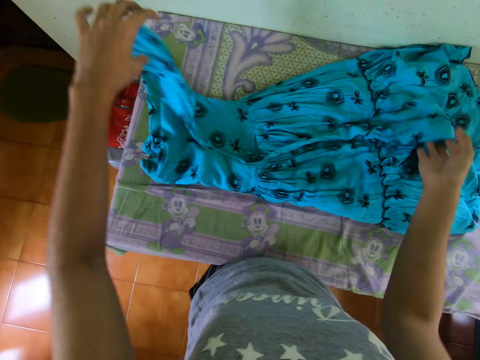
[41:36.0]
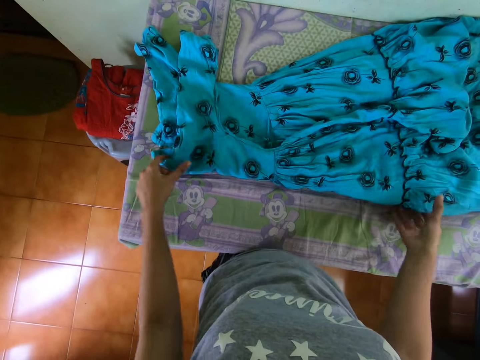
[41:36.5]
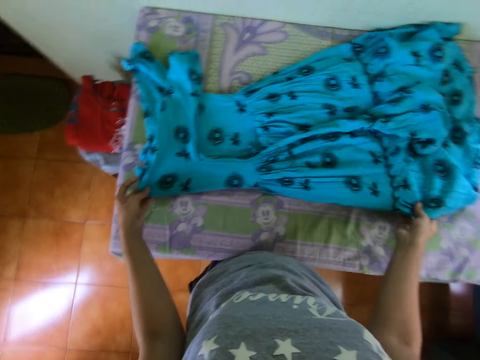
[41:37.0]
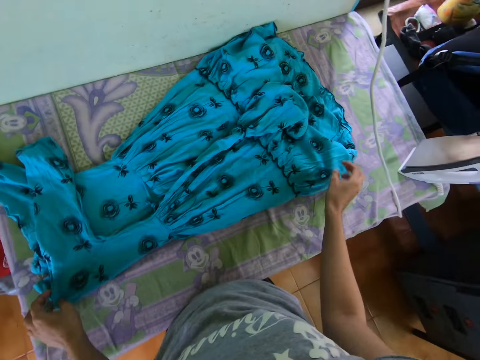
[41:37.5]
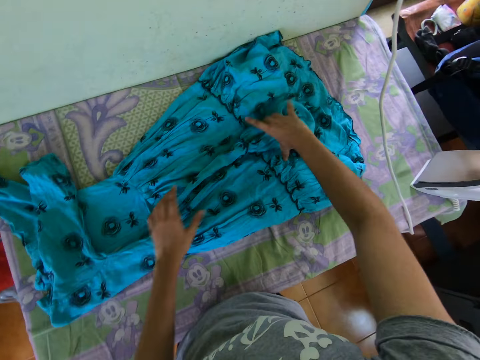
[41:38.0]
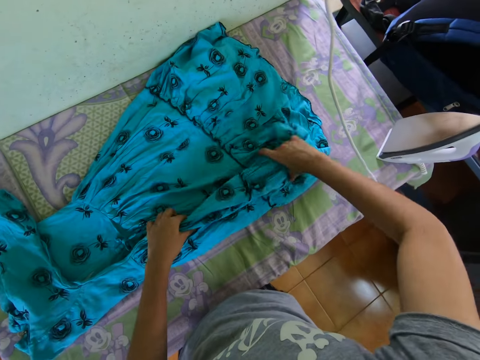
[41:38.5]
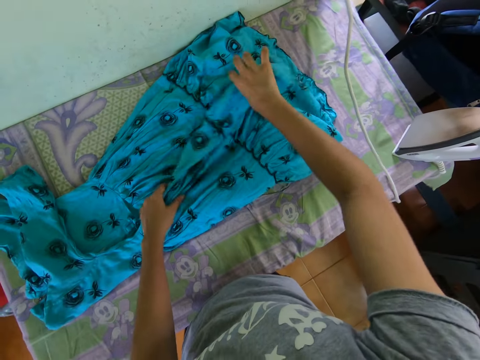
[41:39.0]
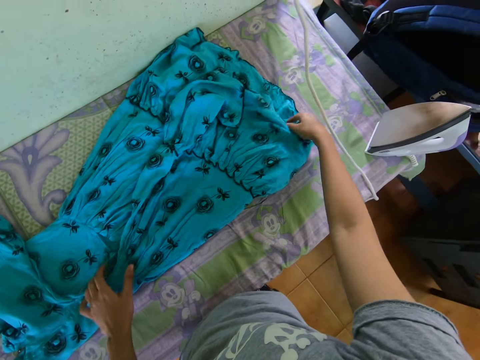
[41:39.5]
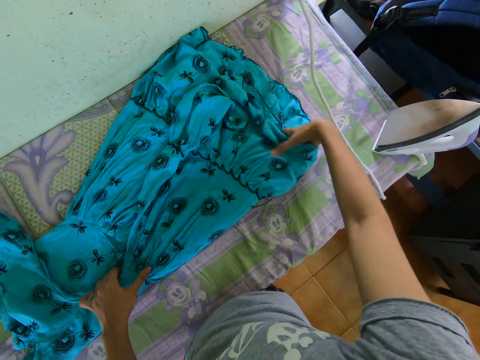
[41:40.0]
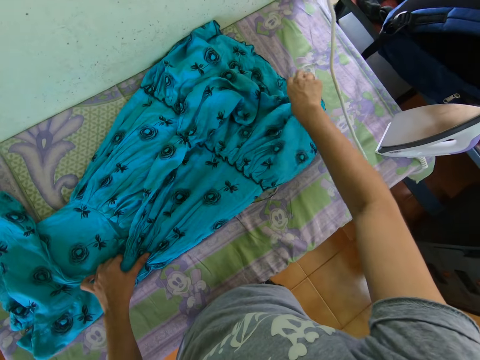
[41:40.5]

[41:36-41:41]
The camera wearer folds the dress.

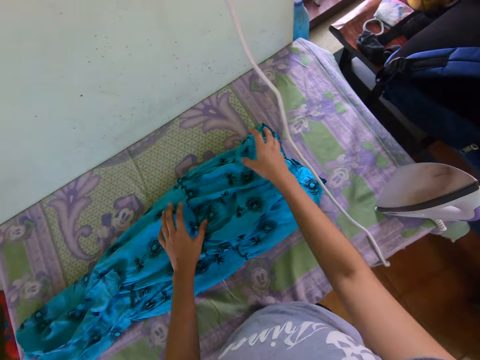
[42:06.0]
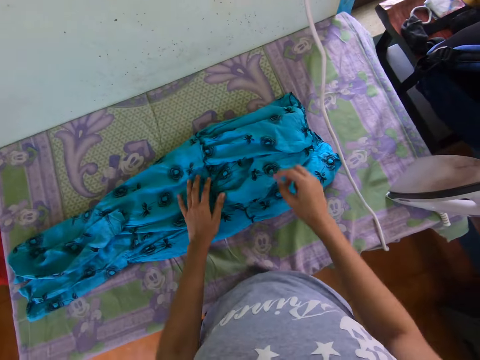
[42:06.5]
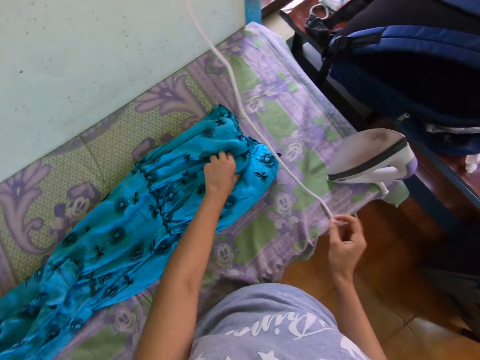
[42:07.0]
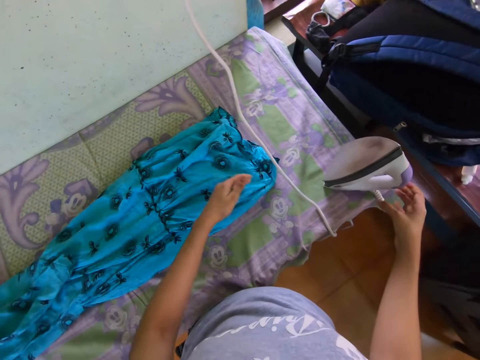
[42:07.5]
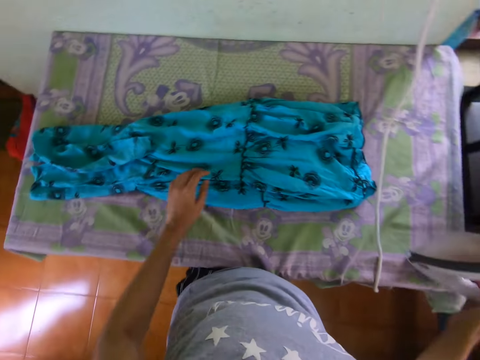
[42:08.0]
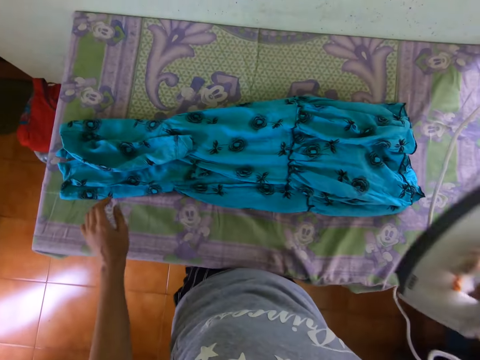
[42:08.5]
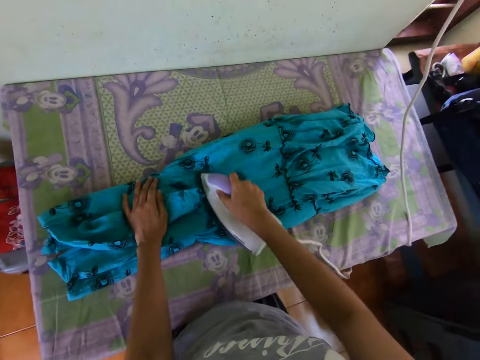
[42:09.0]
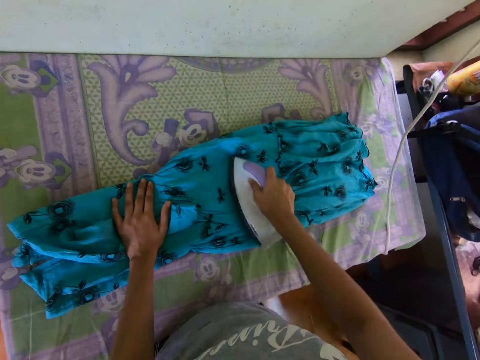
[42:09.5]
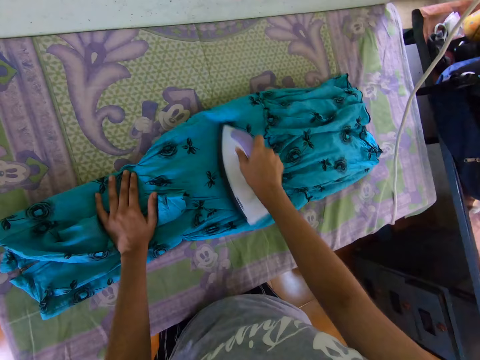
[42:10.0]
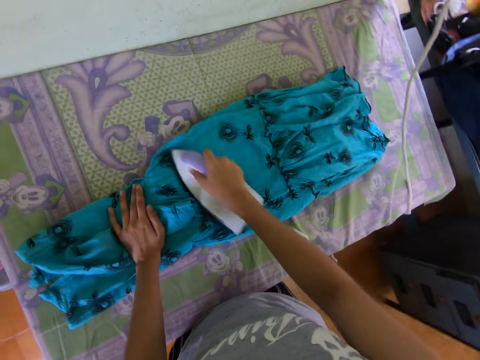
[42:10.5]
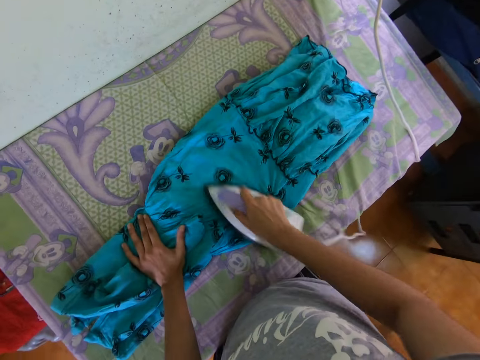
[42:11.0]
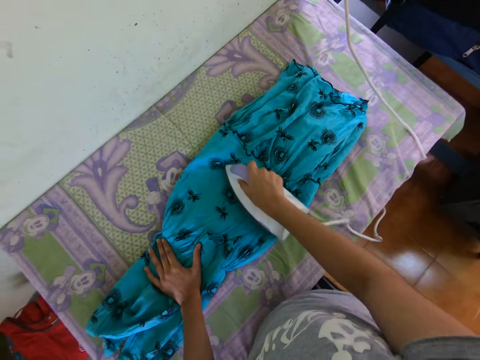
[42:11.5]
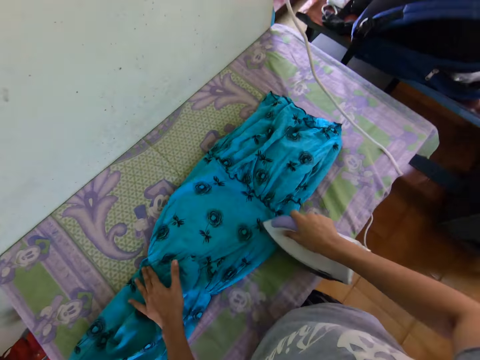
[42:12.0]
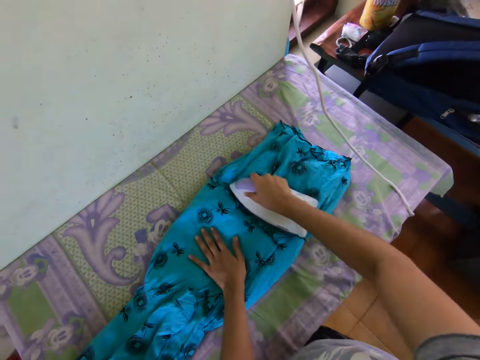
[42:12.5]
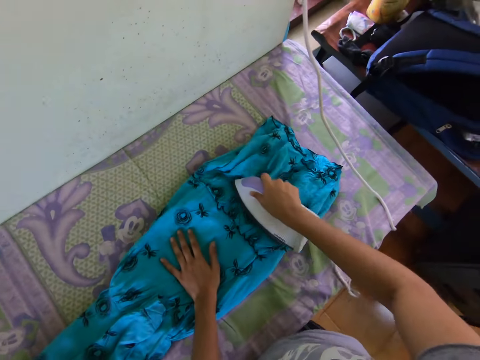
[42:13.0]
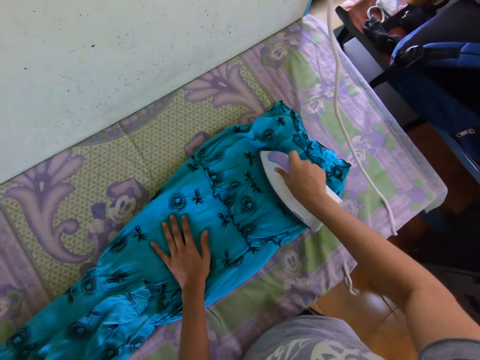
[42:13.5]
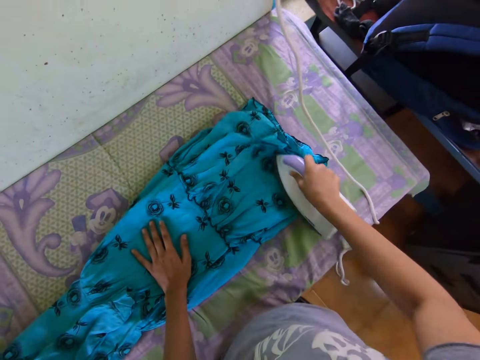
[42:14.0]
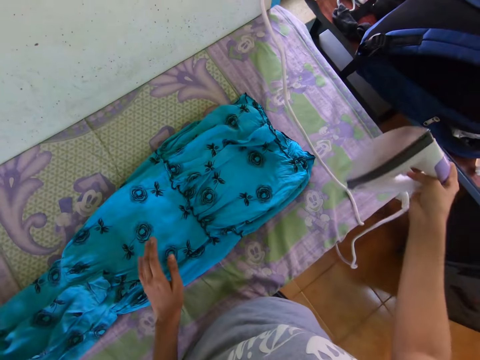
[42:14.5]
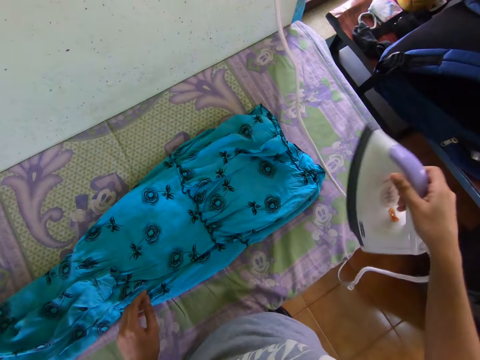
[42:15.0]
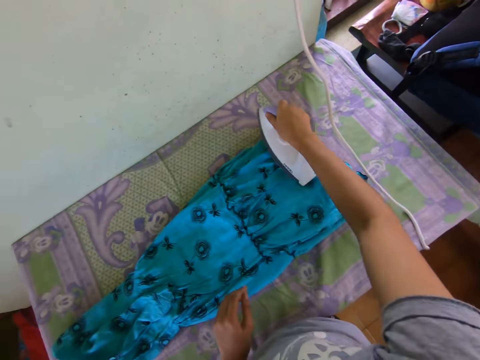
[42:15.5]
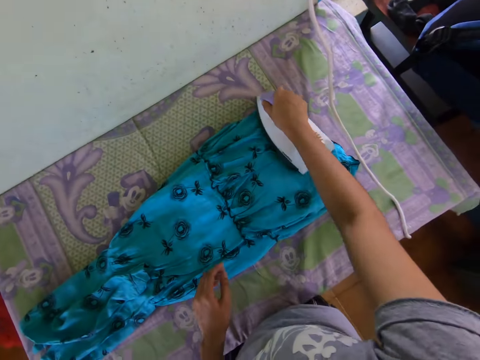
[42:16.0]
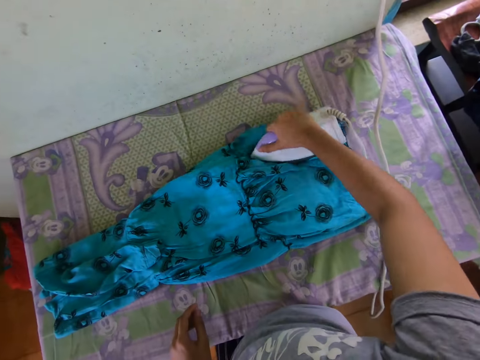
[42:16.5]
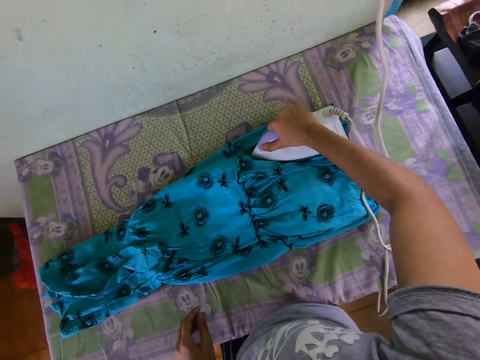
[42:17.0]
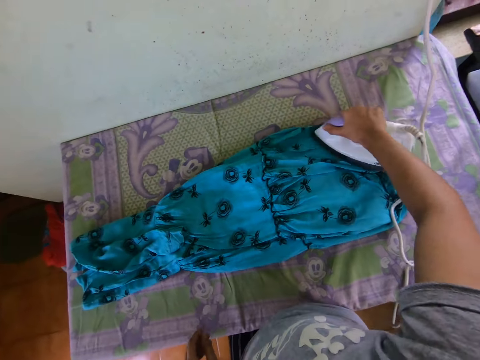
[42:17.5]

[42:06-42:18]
The camera wearer picks up the iron box. They iron the dress. They hold the iron box. They iron the dress.

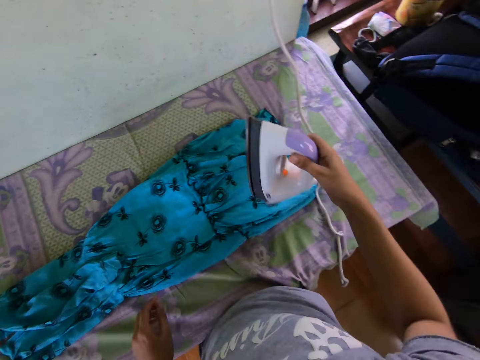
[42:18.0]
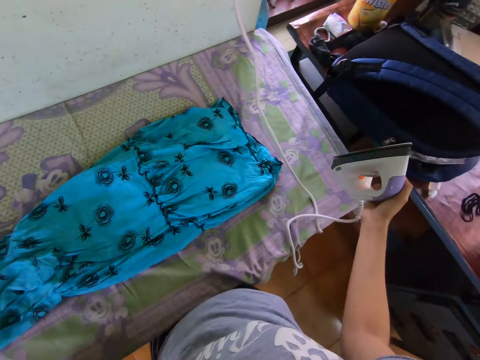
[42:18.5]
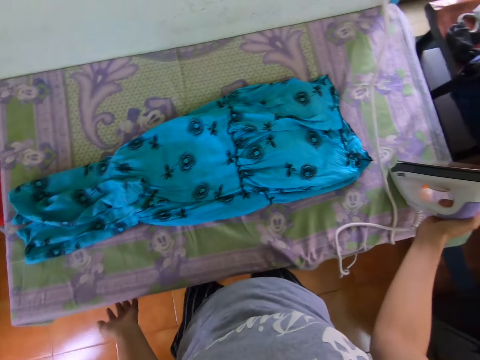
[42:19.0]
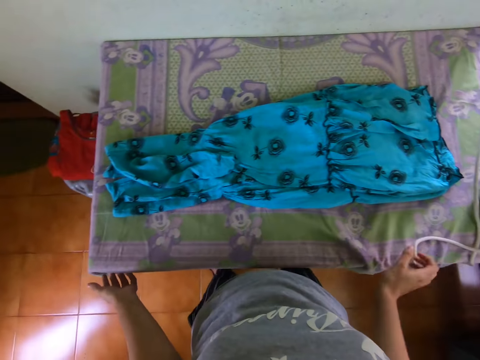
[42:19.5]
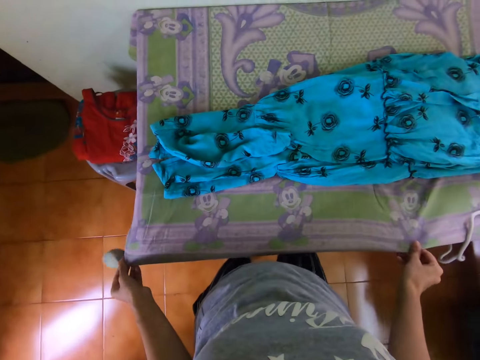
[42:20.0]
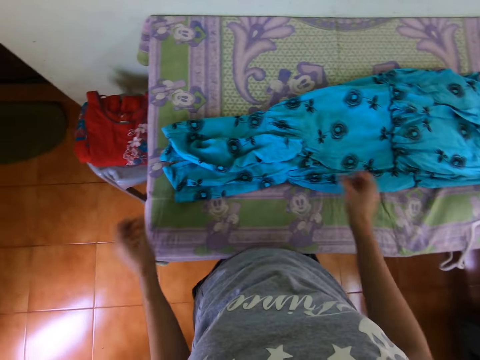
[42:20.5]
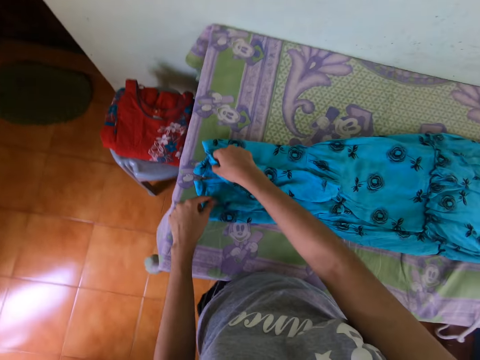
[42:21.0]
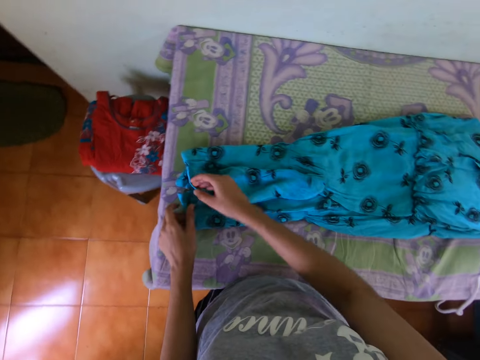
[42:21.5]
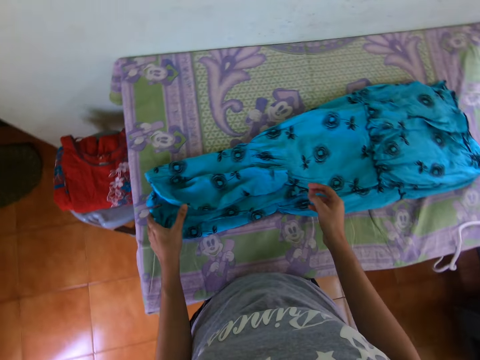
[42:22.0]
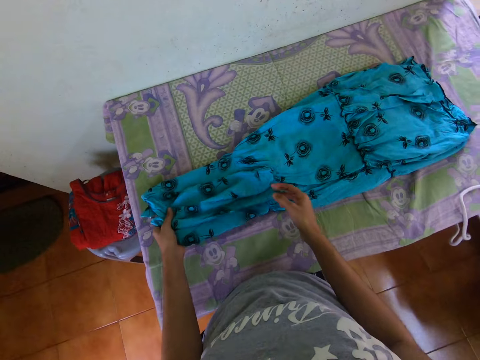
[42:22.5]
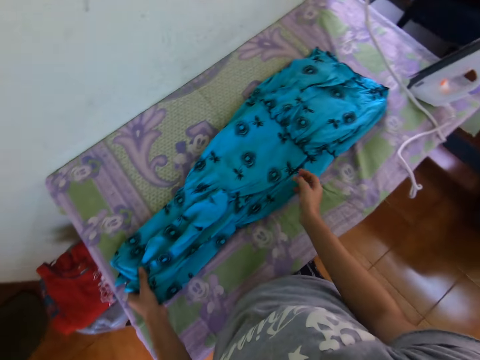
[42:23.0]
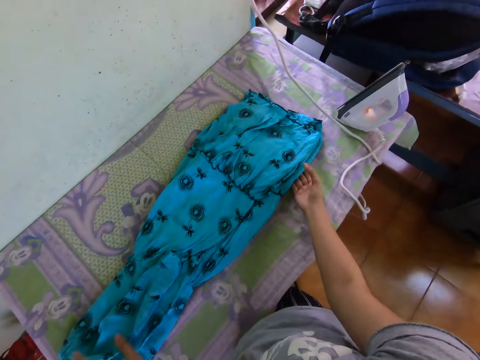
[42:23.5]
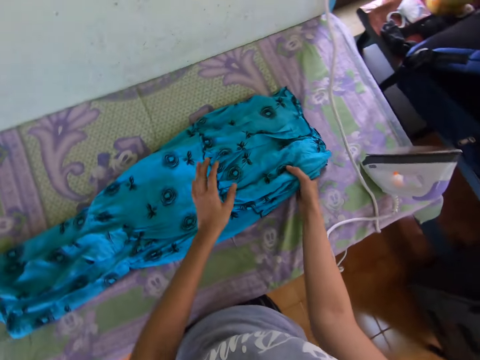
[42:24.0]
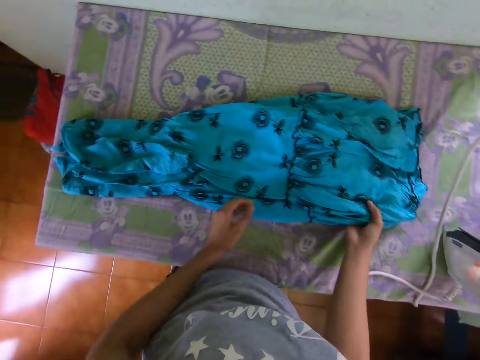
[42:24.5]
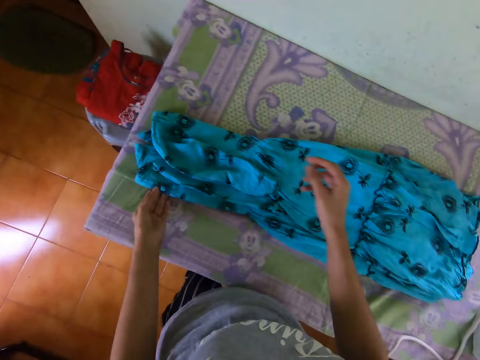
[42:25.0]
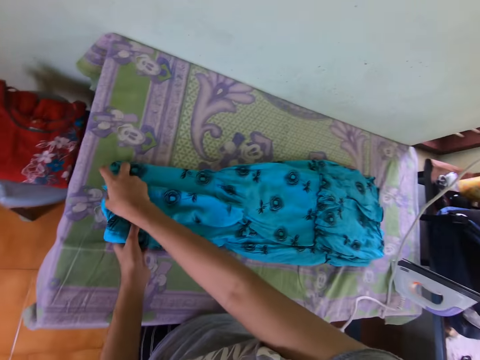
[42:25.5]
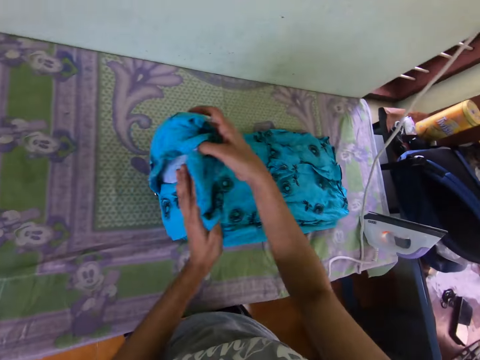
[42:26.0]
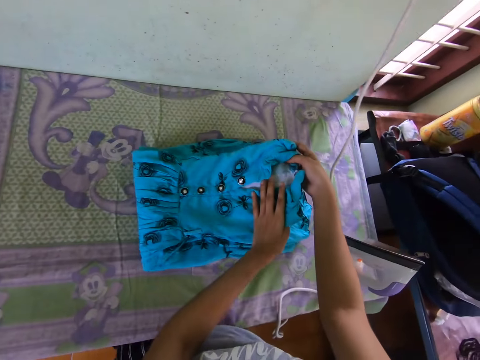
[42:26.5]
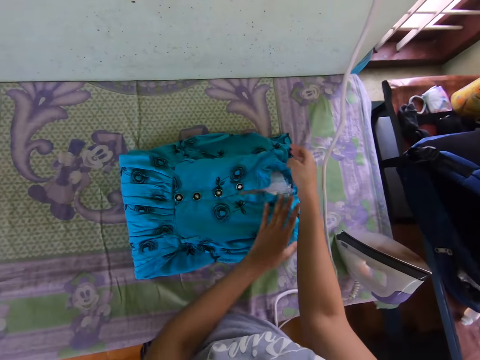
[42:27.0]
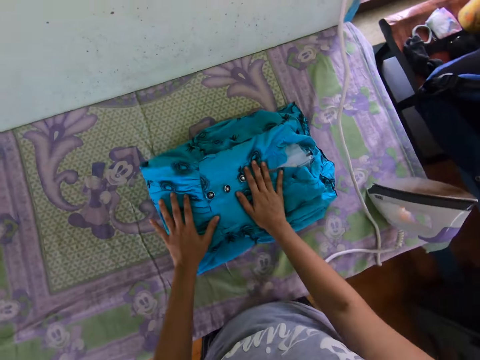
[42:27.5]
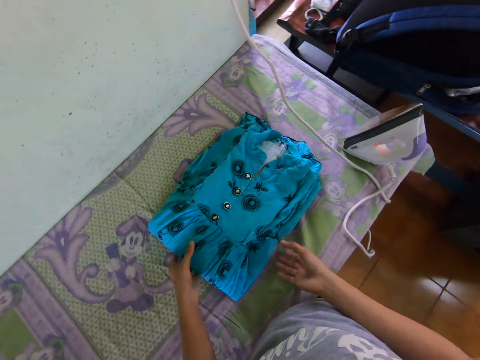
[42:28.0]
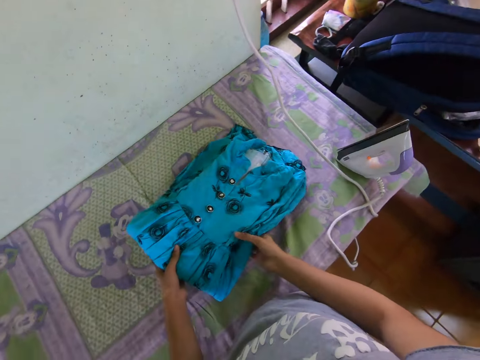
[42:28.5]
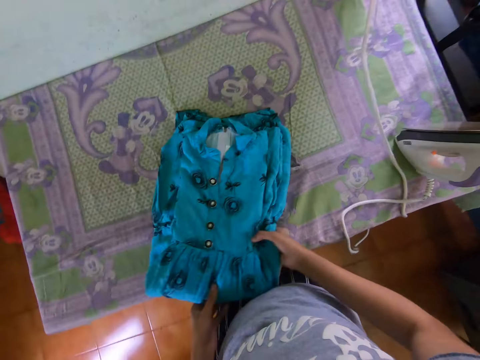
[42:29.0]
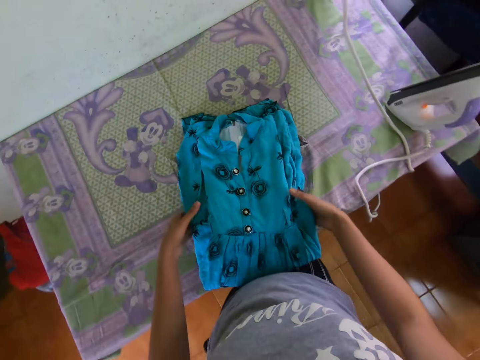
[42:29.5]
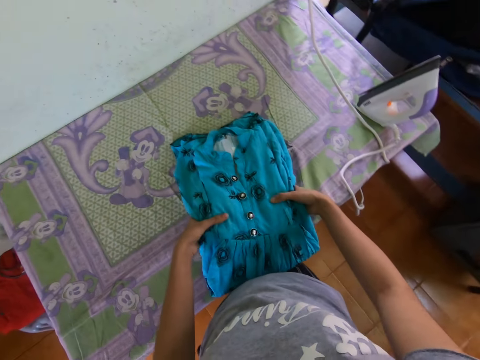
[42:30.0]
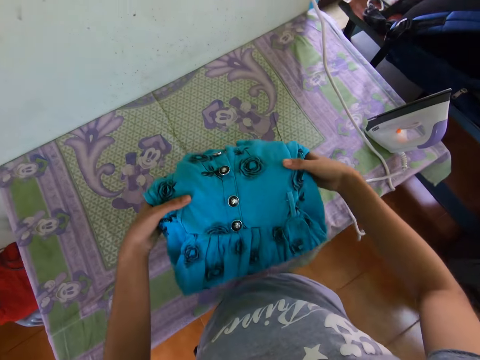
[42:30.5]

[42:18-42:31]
The camera wearer puts the iron box on the table. They straighten the material on the table. They spread the sheet on the table. They fold the dress. They touch the dress. They hold the dress. They fold the dress. They hold the dress. They fold the dress.
